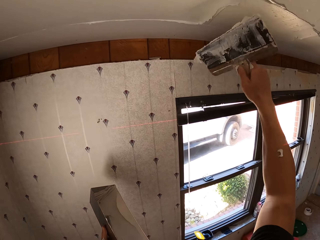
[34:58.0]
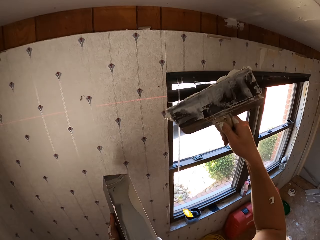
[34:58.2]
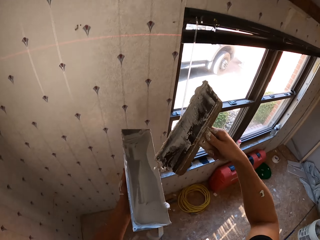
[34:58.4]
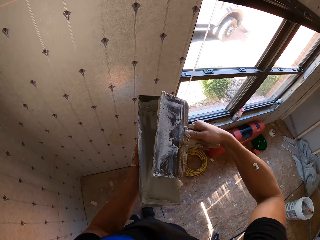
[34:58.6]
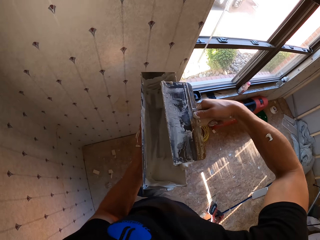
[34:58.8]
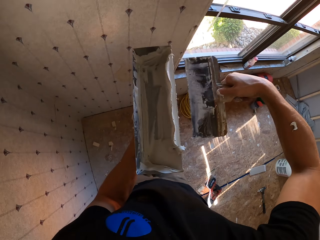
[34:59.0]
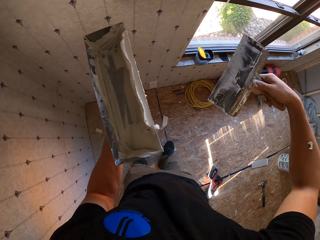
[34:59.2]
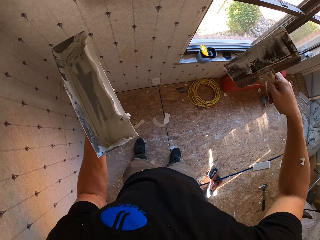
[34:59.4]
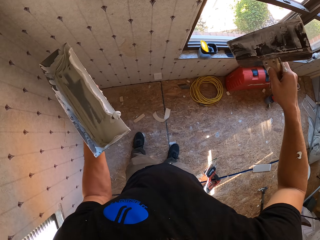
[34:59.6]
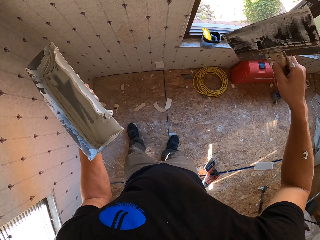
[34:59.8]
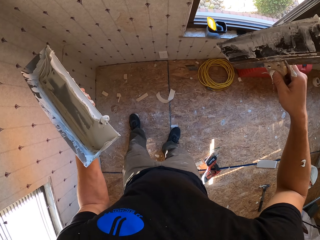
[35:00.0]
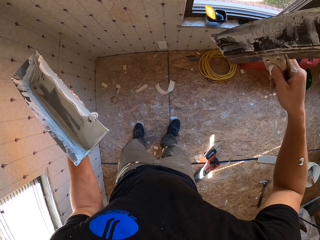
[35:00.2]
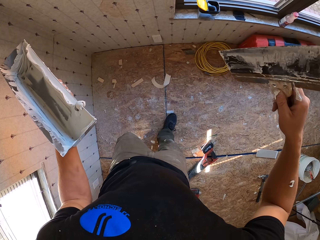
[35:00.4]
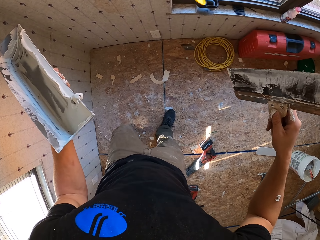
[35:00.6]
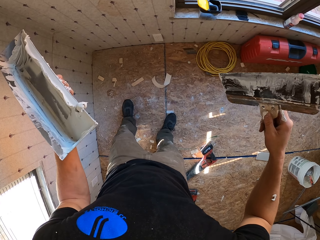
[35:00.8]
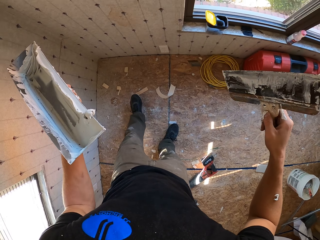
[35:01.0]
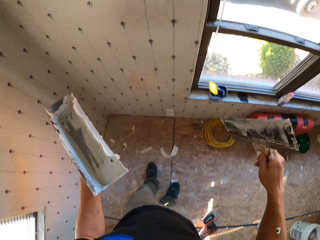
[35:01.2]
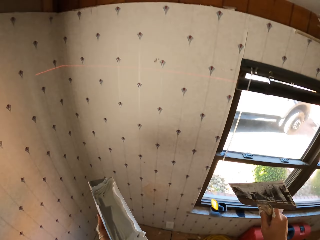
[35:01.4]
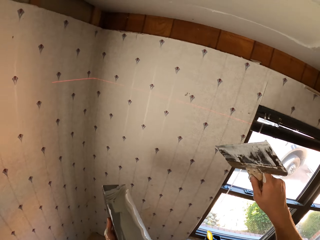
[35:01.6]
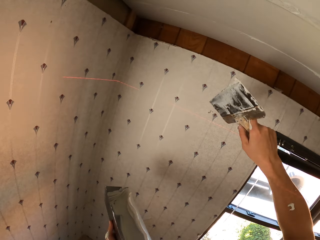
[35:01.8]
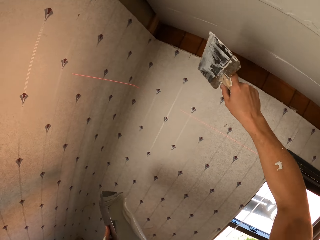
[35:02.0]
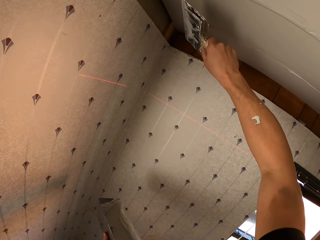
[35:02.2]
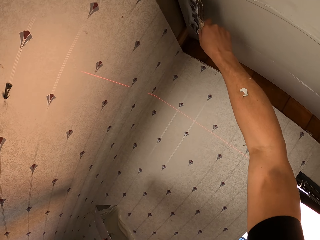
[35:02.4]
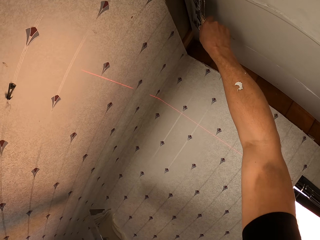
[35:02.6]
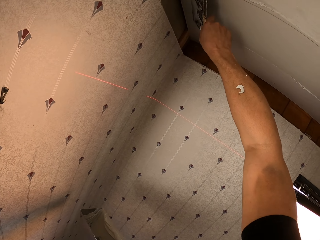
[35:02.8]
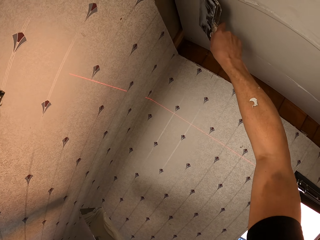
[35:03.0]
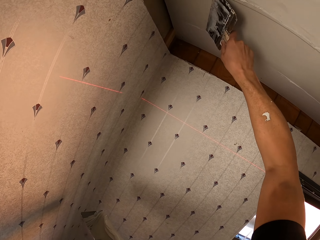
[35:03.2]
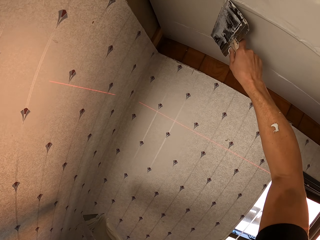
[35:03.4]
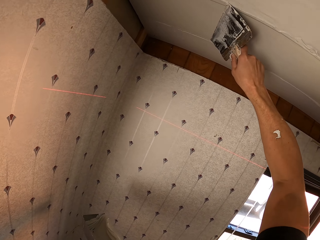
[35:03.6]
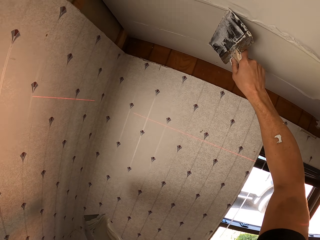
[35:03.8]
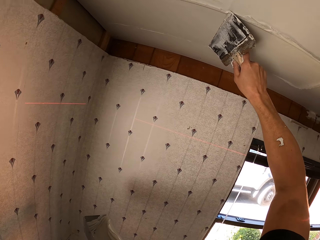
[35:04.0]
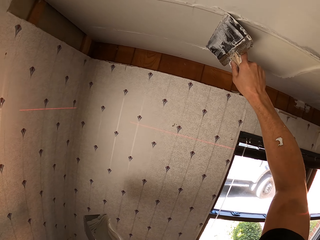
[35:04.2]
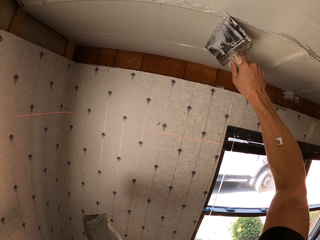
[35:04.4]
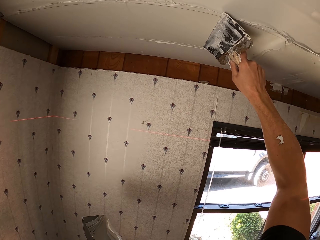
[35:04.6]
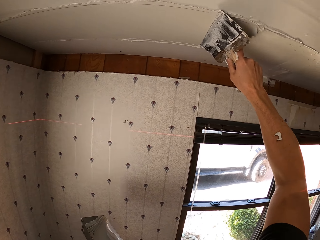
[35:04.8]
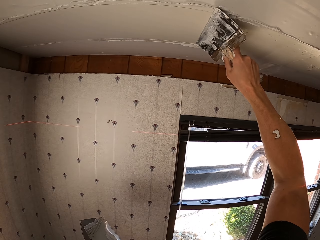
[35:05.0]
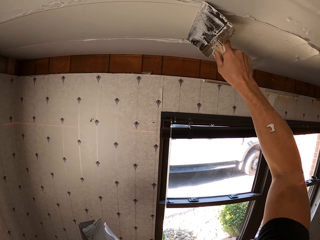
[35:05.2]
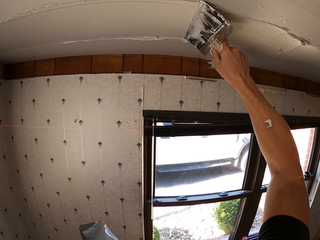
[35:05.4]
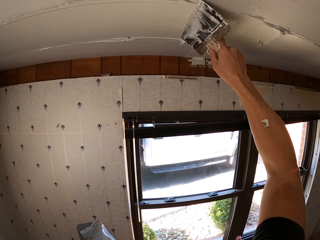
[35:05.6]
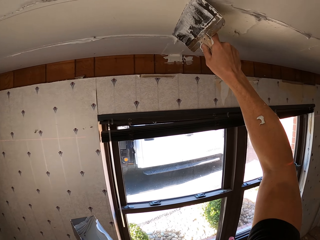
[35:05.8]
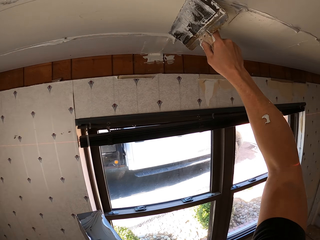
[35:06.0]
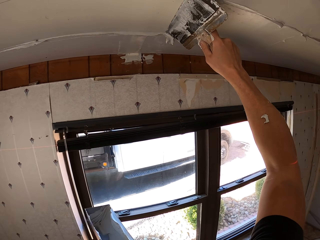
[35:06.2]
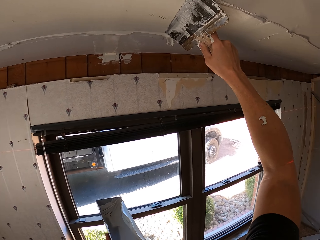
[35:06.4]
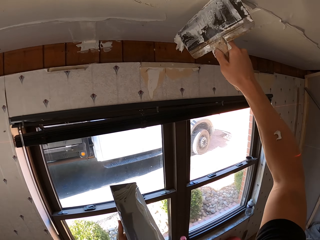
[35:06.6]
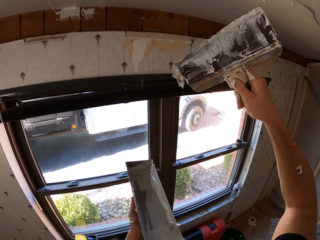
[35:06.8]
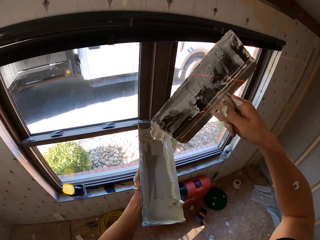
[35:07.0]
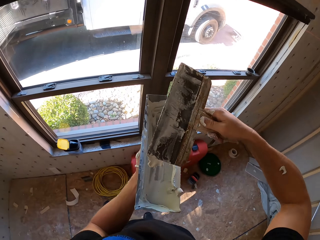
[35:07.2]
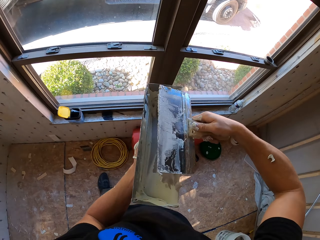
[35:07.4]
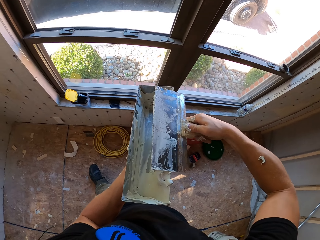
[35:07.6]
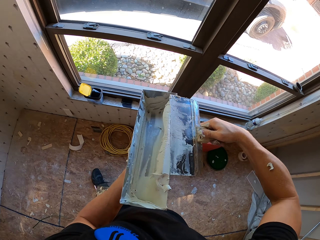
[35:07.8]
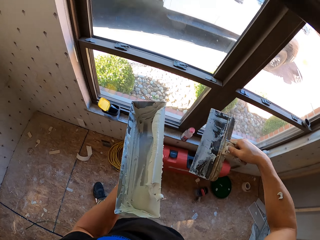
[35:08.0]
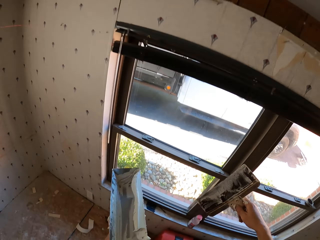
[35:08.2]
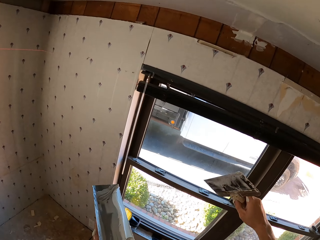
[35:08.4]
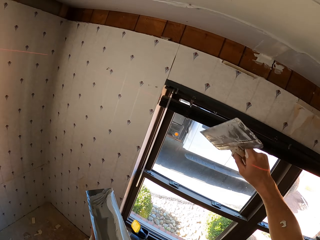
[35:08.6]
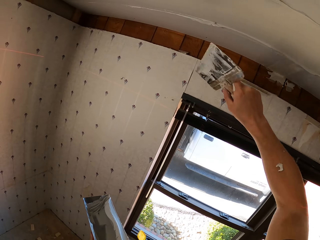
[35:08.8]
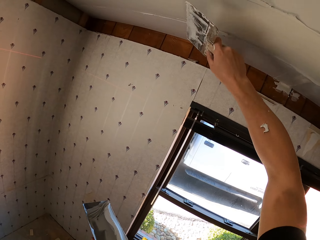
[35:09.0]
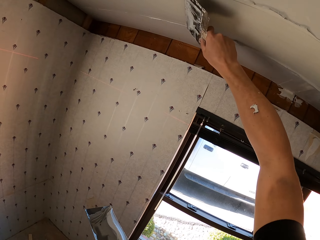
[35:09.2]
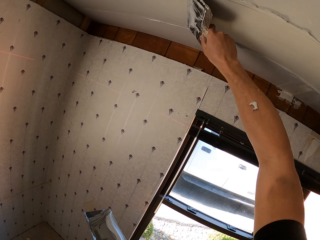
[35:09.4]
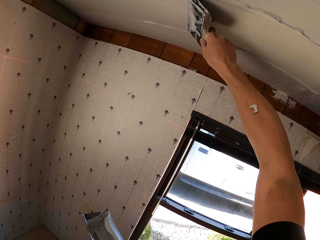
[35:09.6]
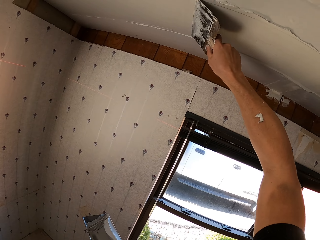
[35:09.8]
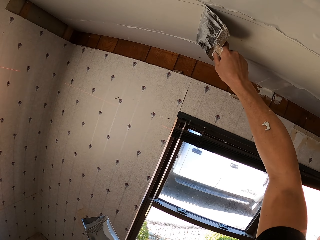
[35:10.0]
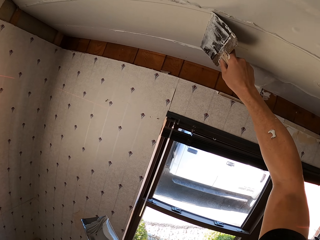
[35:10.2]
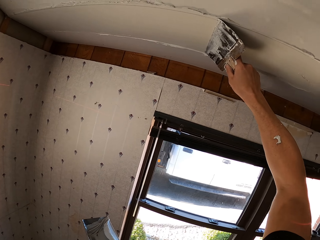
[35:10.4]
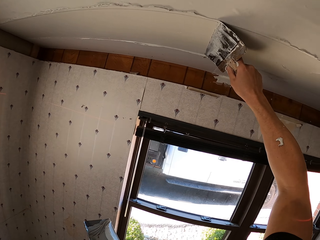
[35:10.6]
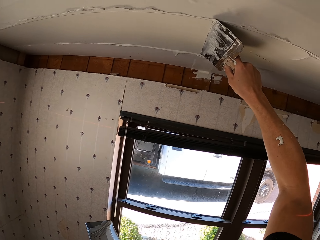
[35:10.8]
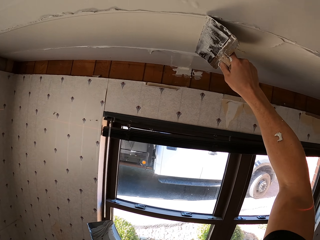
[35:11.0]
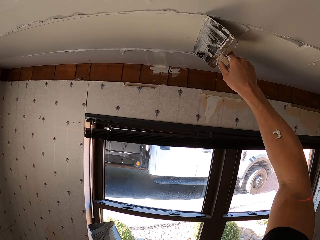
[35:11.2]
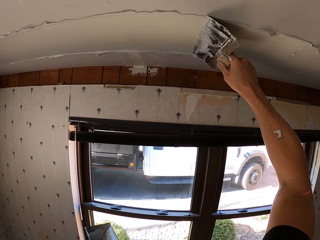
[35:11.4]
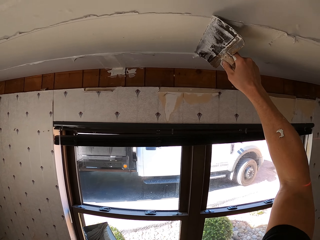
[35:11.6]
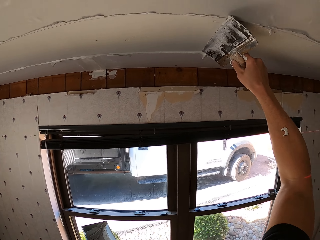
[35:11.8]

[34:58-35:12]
The camera wearer adjusts the substance or paint on the metallic item using a scraper. They remove excess paint. They adjust the leg. They look around. They adjust the substance from the ceiling. They paint the ceiling. They remove excess paint. They adjust the substance from the ceiling using the scraper. They paint the ceiling.

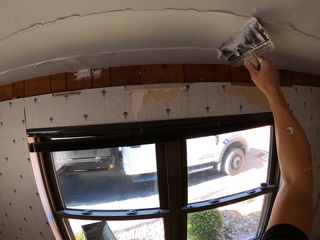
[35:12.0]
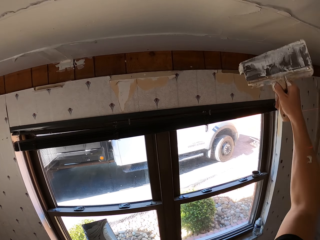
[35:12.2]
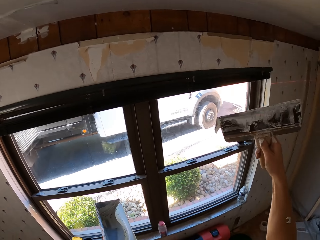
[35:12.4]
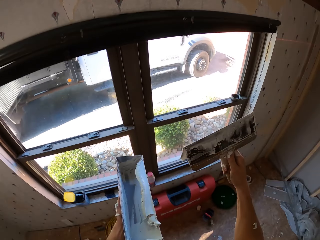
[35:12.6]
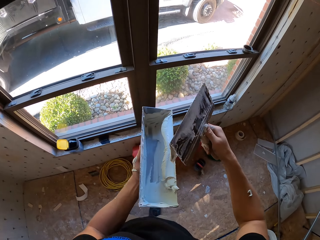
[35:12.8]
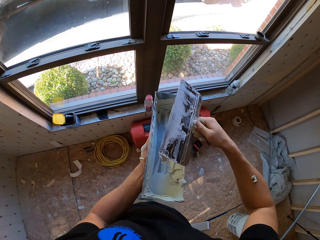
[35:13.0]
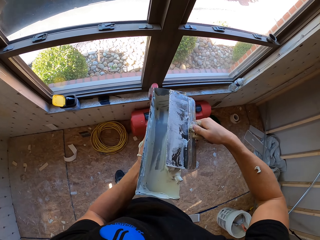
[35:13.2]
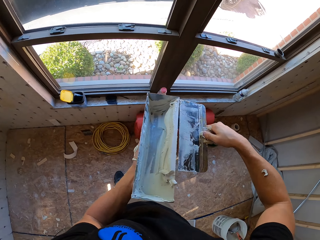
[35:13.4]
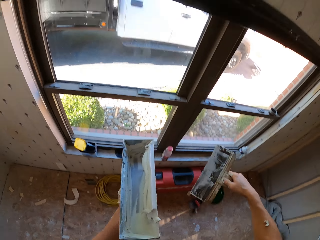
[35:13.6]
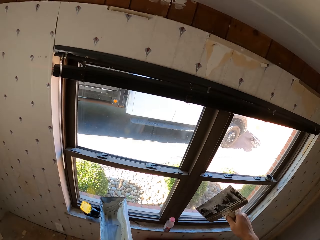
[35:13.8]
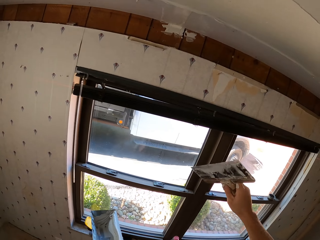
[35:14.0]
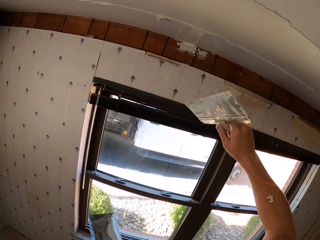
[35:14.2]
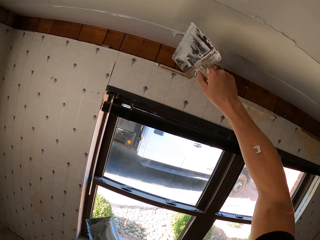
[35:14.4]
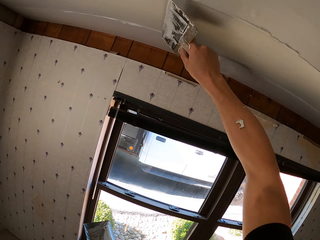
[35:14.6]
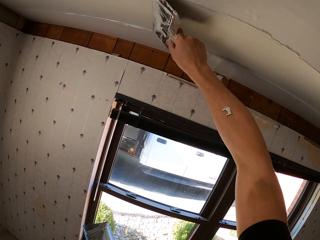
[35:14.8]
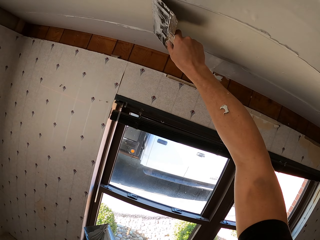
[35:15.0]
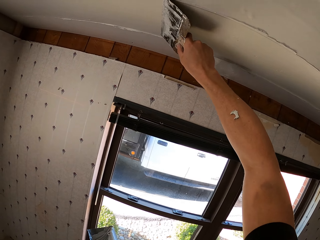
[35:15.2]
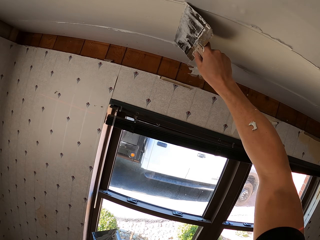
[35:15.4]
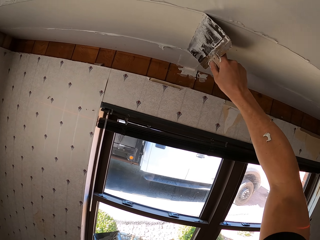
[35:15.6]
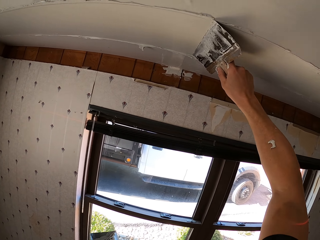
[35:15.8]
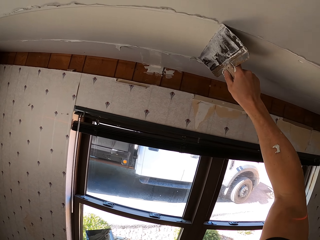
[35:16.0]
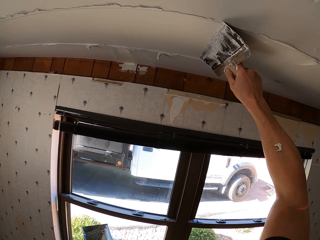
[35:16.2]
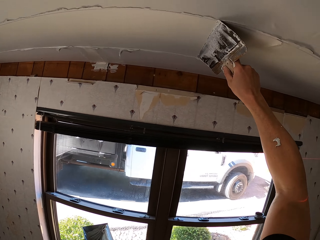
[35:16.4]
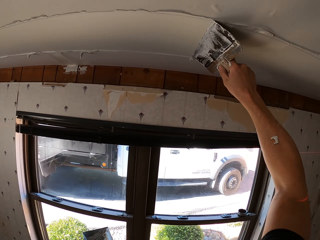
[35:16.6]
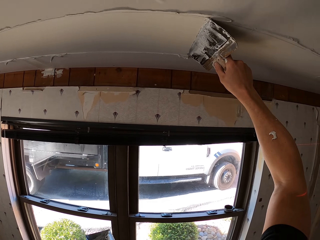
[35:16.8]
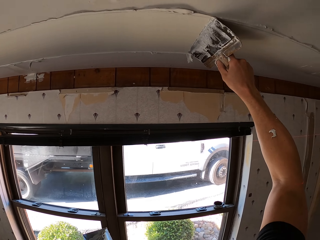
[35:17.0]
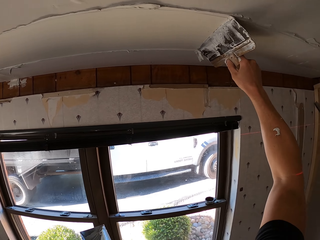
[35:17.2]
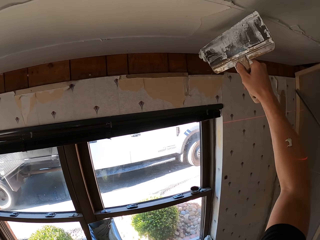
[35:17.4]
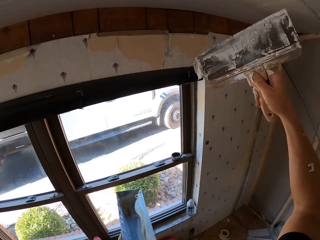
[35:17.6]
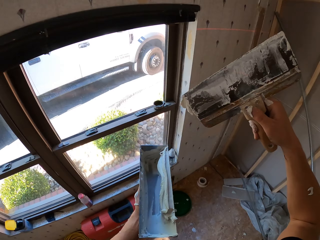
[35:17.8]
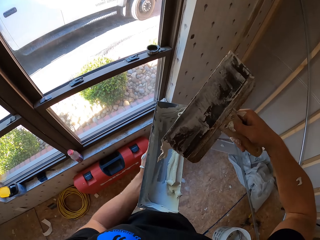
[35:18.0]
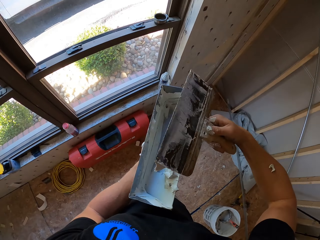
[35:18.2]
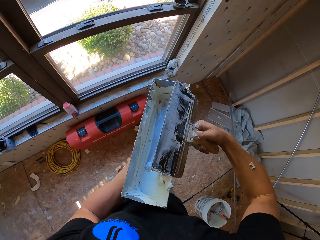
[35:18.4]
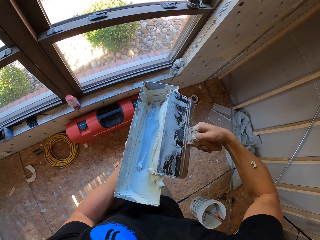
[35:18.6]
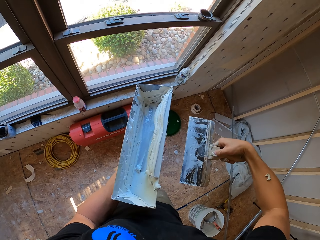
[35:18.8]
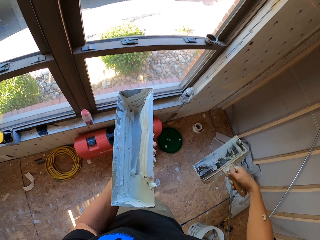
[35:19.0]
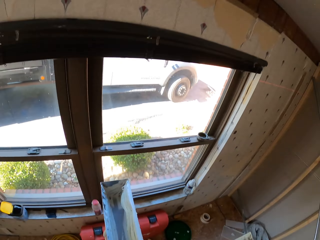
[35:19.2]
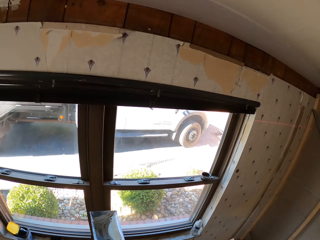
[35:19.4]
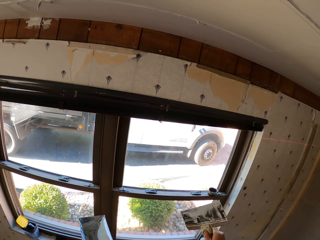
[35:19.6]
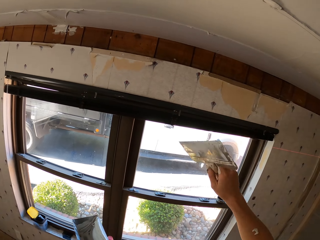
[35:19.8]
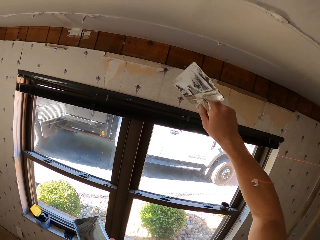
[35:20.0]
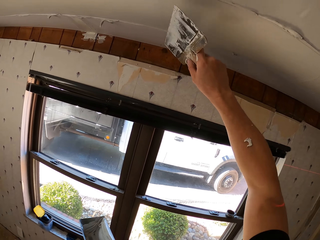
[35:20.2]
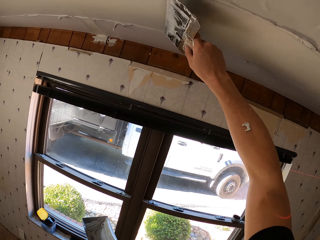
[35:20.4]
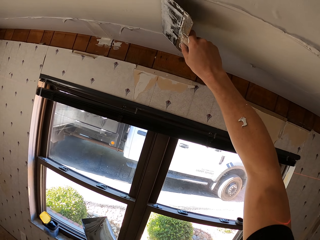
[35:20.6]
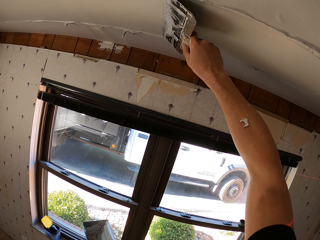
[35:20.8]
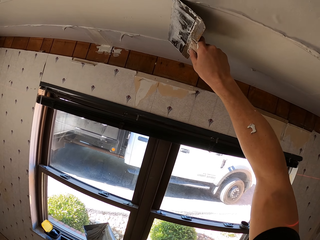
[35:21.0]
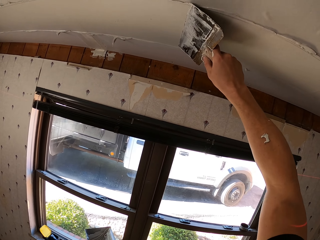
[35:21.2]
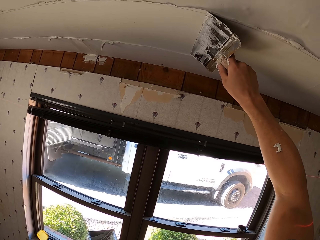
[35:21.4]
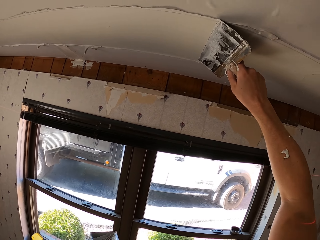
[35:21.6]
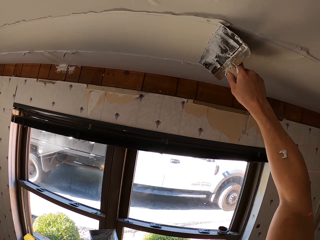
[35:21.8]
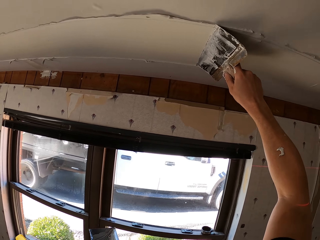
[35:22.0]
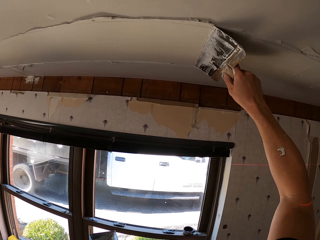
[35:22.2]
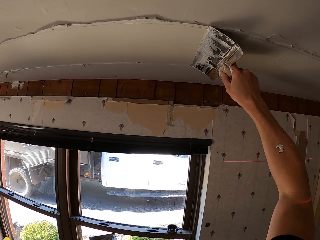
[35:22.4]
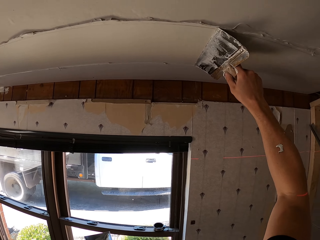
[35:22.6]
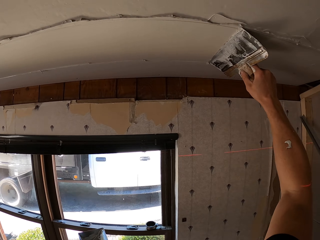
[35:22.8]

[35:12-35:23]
The camera wearer adjusts the substance or paint using a scraper. They remove excess paint. They adjust the substance from the ceiling using the scraper. They paint the ceiling. They remove excess paint and adjust the substance on the metallic item using the scraper. They adjust the substance from the ceiling. They paint the ceiling.
